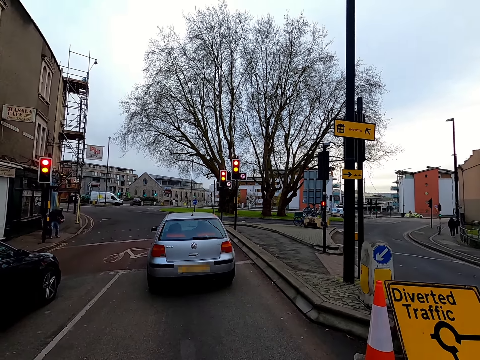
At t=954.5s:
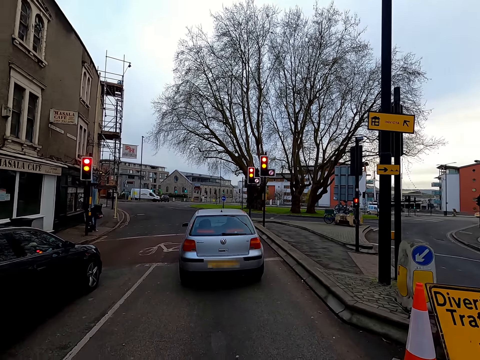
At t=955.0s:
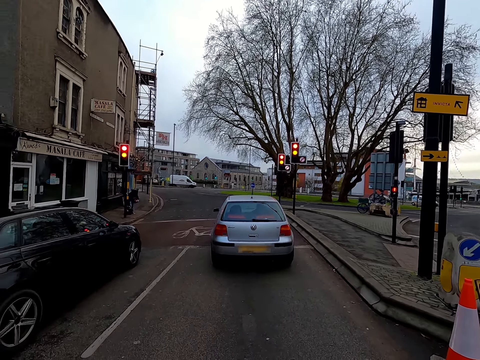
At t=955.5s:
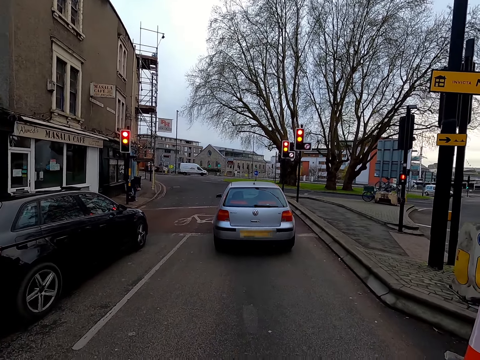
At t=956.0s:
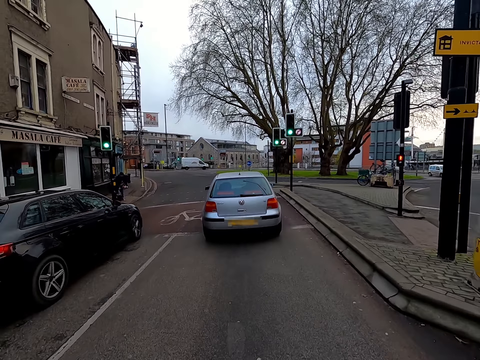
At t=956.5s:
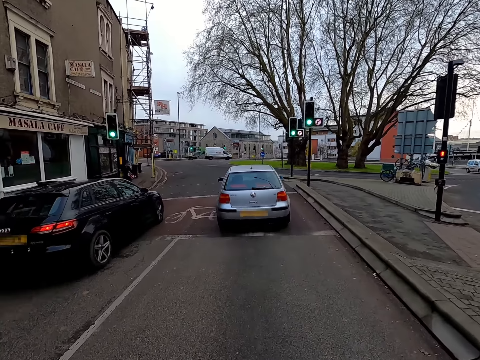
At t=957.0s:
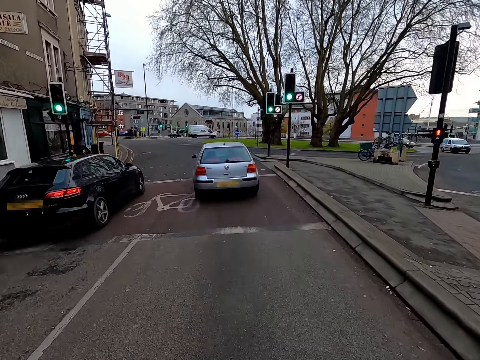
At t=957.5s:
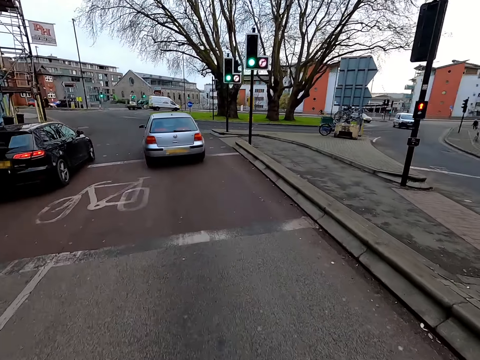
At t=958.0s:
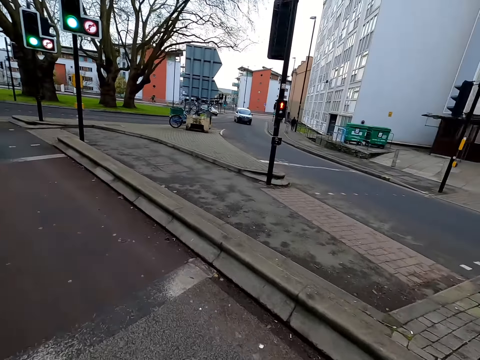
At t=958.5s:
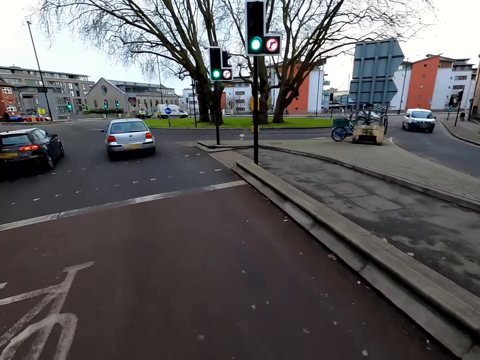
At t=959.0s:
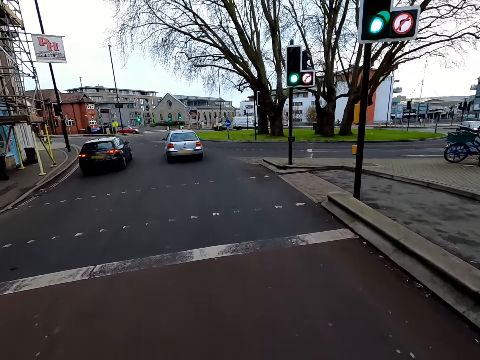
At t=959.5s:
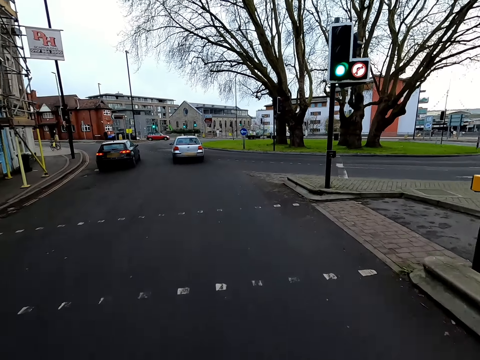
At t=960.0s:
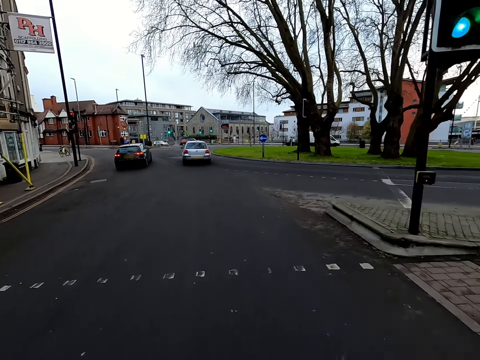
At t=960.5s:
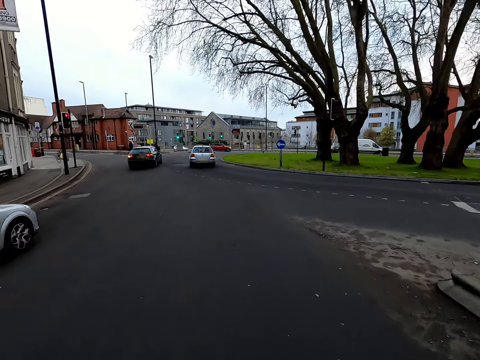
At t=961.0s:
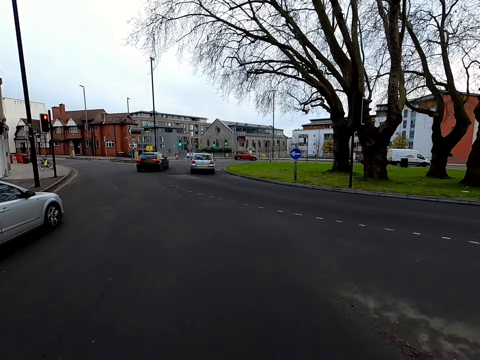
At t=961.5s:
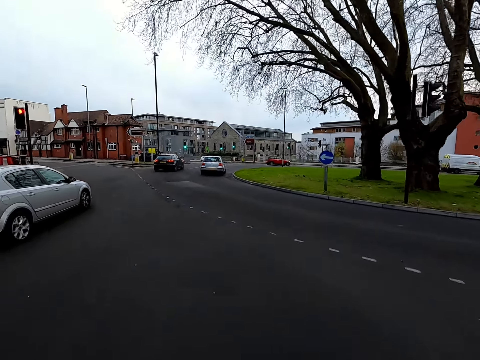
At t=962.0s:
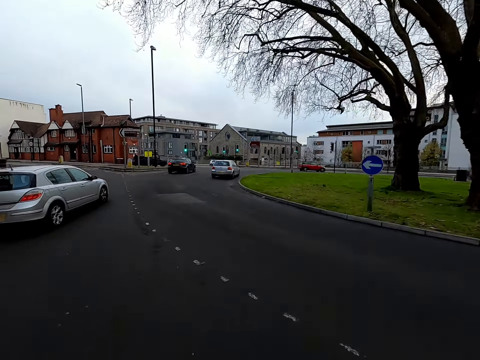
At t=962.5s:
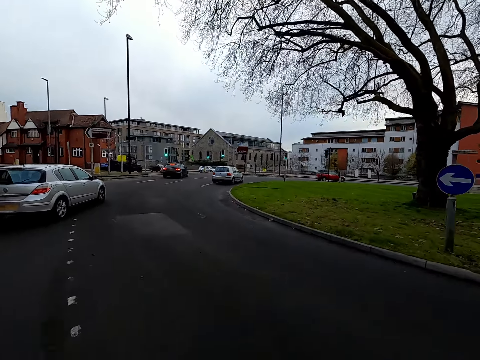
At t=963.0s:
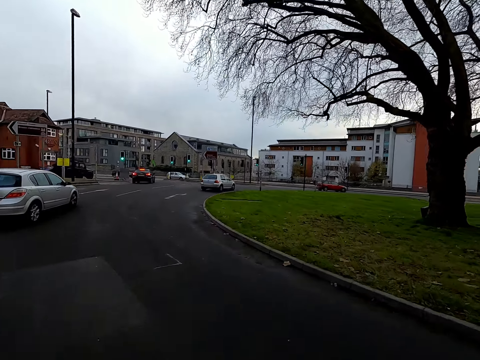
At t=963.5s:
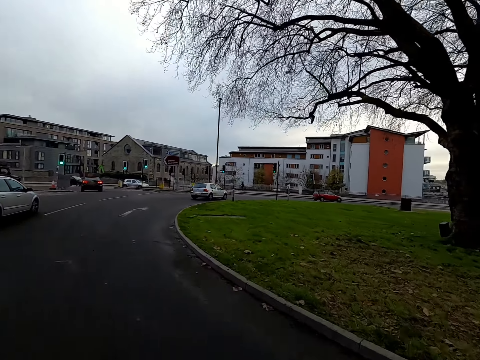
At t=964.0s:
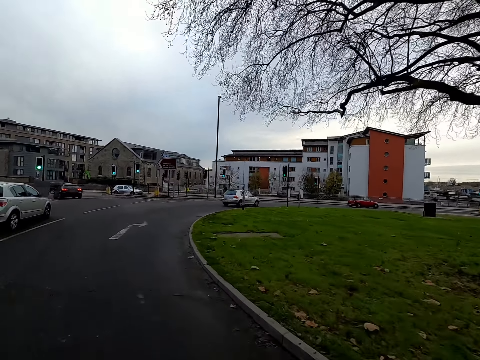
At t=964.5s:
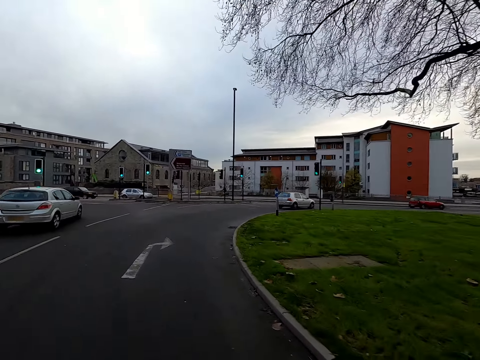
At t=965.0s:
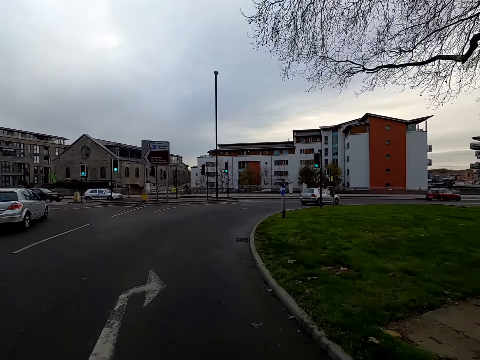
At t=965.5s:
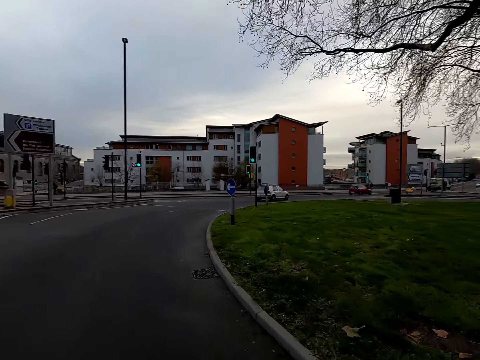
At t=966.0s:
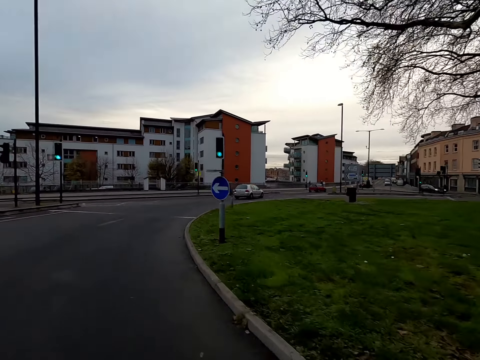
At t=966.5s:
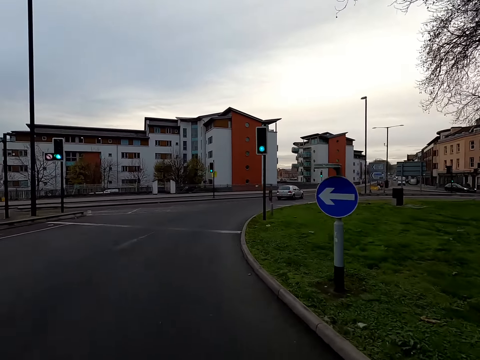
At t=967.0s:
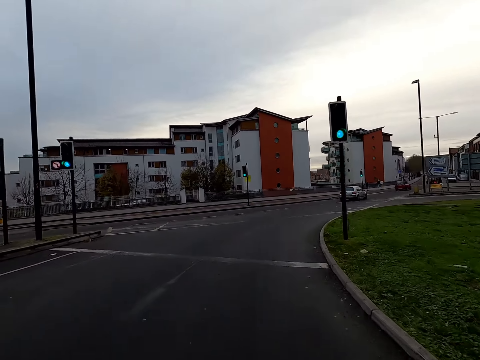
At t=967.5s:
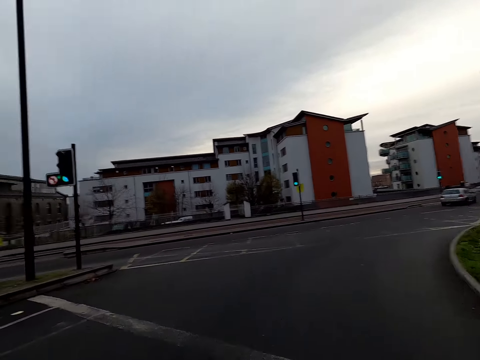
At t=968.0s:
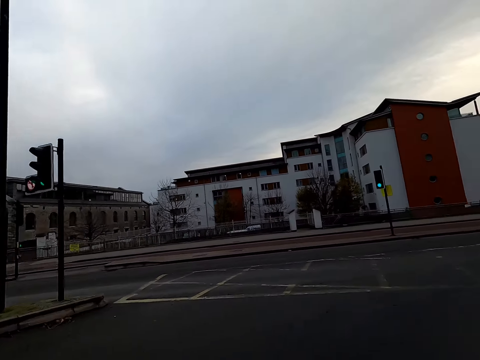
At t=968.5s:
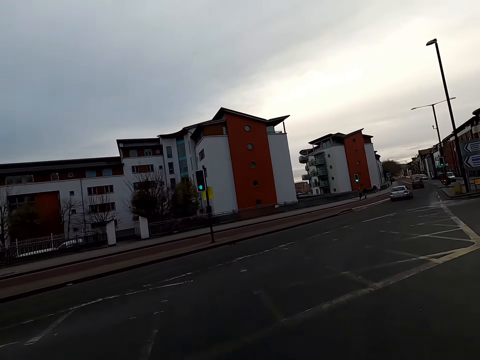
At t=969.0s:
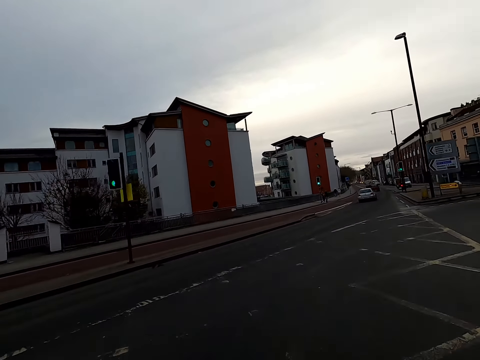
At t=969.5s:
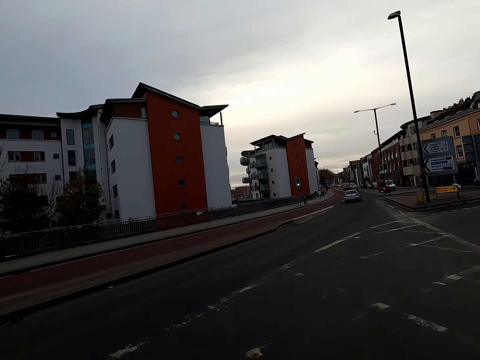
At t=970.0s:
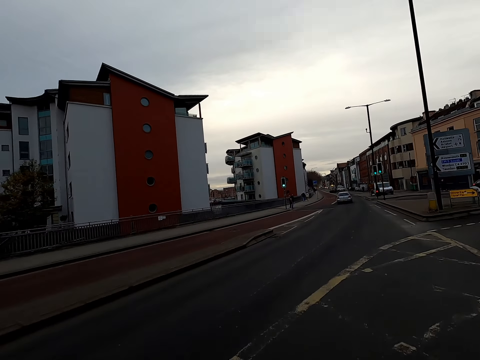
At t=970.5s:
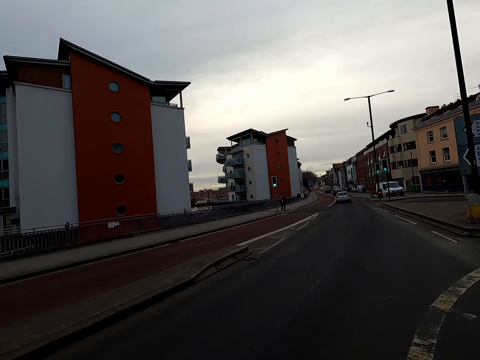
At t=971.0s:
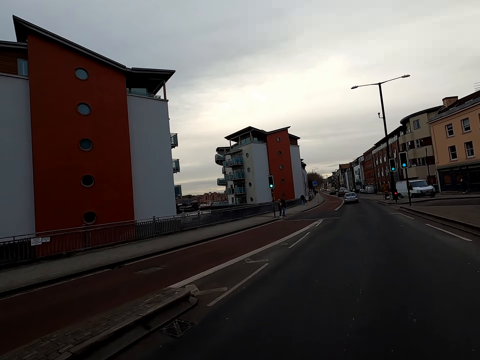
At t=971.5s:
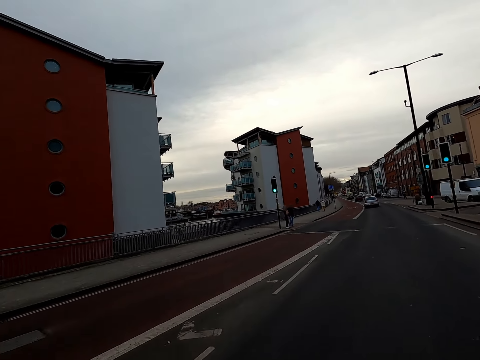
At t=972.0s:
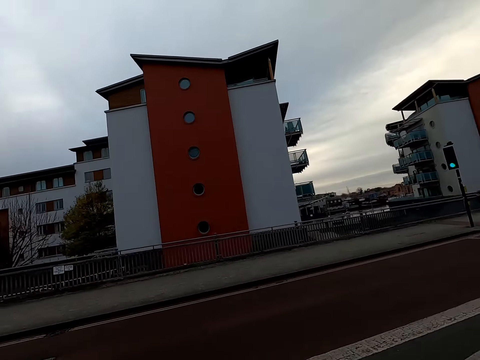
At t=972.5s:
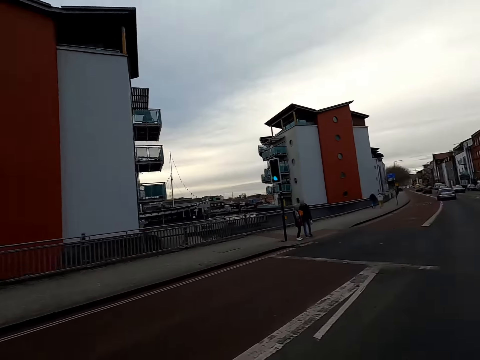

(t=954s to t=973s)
The camera wearer cycles. They make a right turn. They look around.

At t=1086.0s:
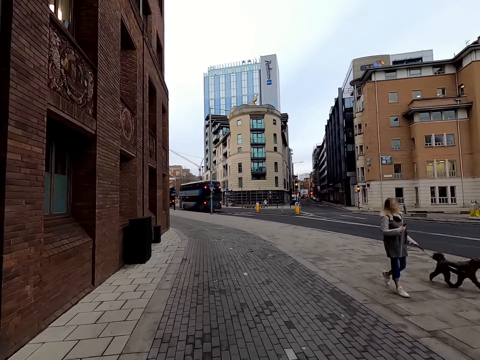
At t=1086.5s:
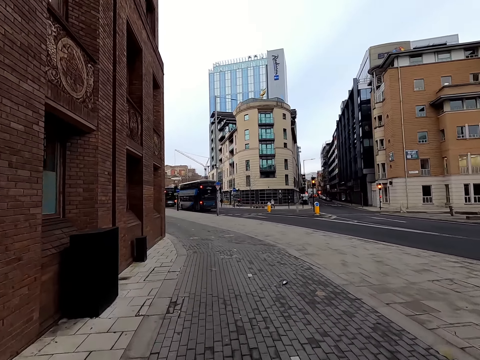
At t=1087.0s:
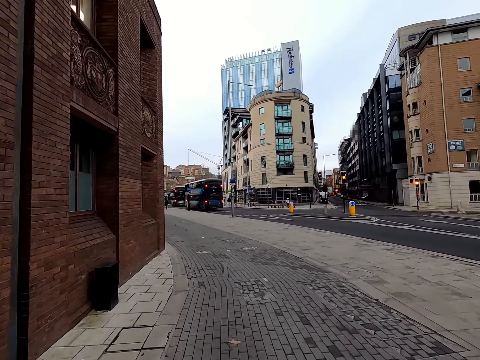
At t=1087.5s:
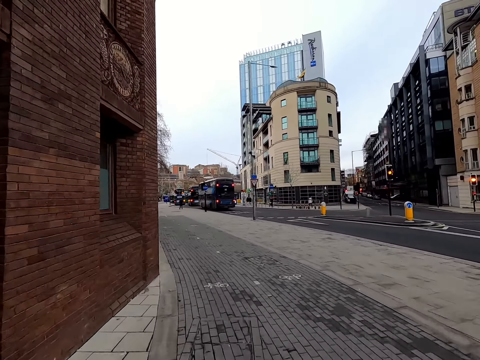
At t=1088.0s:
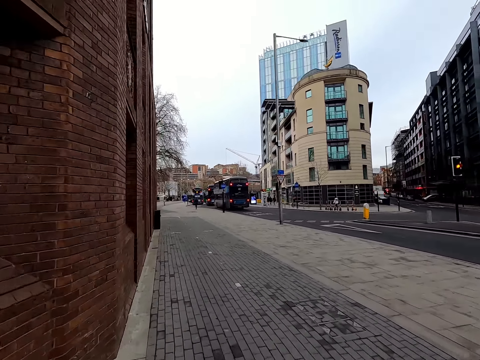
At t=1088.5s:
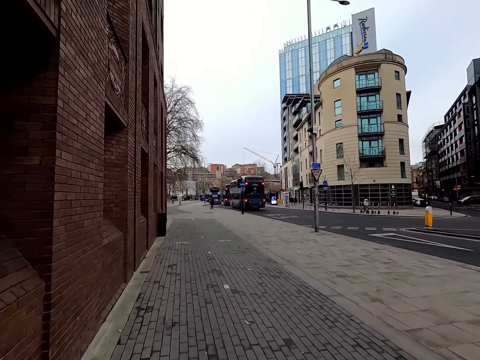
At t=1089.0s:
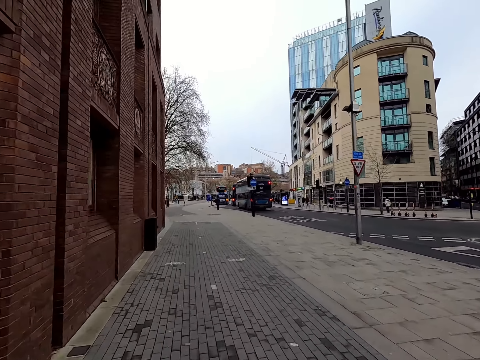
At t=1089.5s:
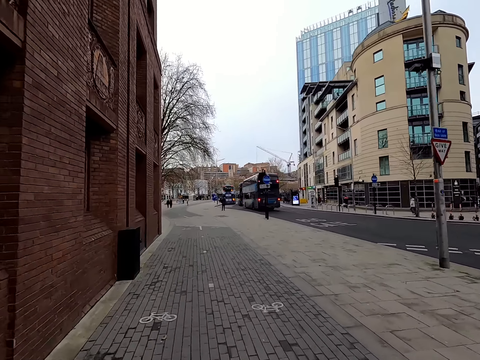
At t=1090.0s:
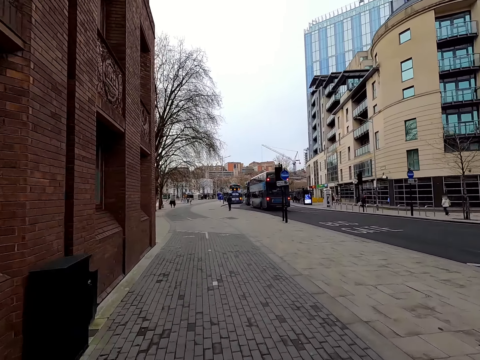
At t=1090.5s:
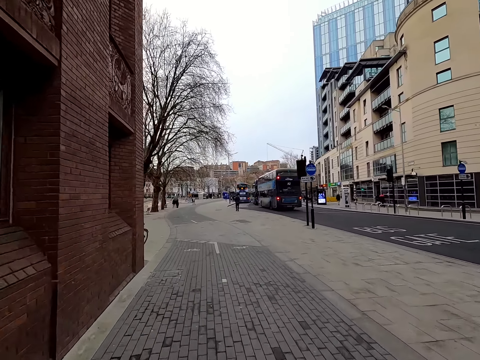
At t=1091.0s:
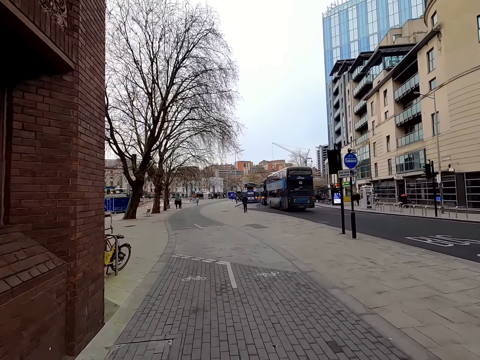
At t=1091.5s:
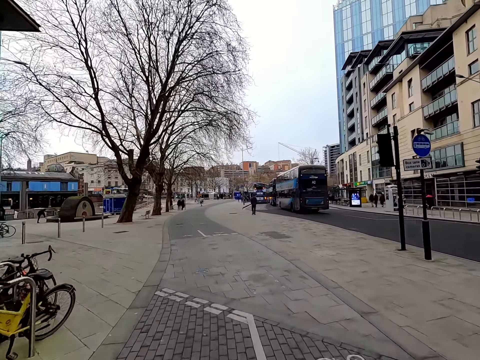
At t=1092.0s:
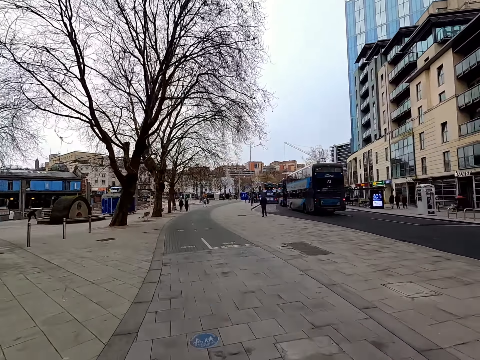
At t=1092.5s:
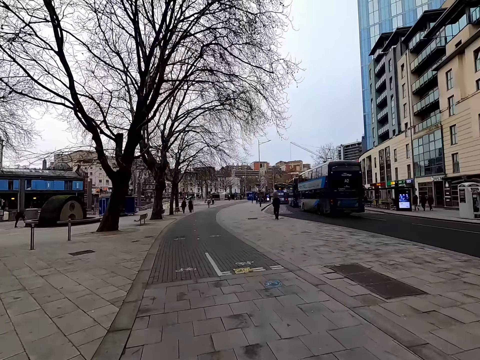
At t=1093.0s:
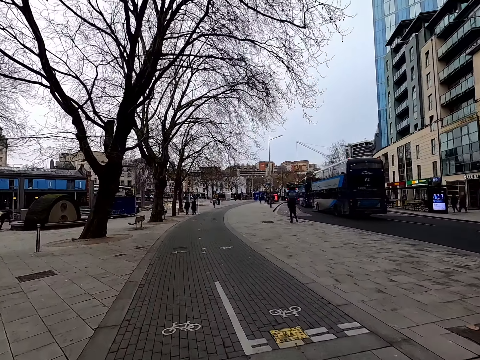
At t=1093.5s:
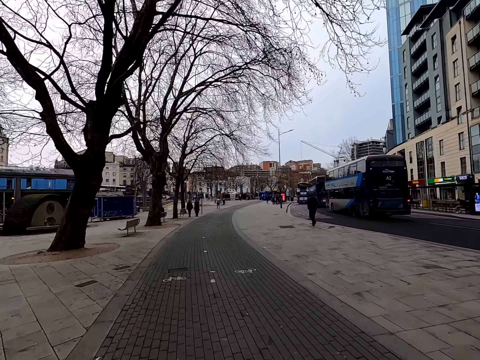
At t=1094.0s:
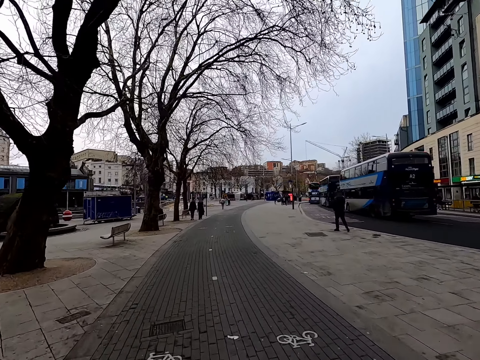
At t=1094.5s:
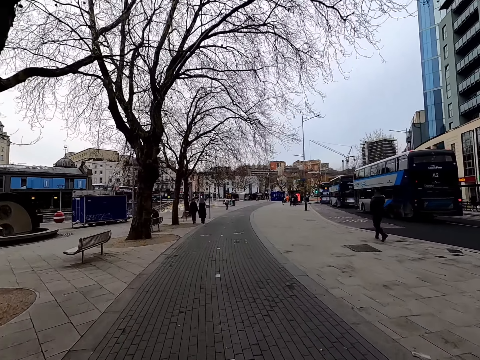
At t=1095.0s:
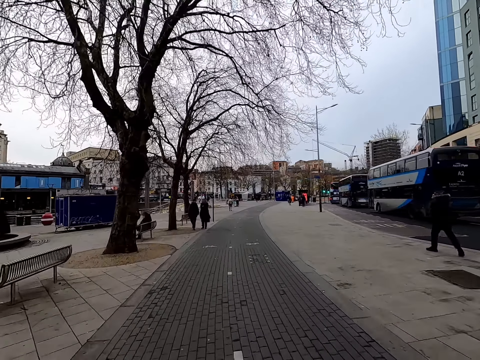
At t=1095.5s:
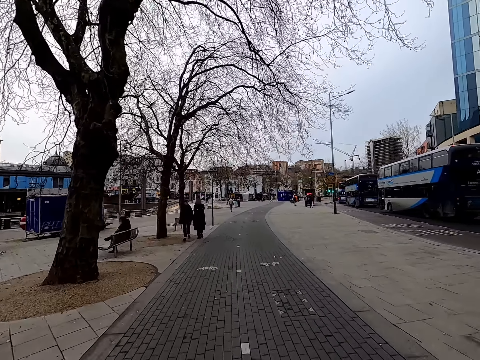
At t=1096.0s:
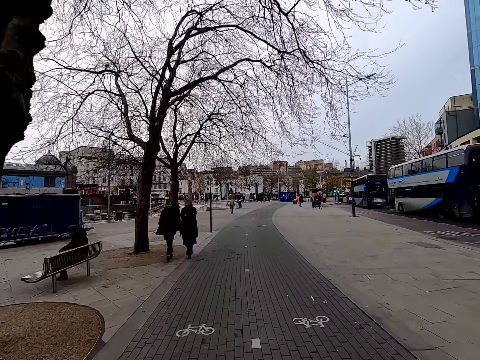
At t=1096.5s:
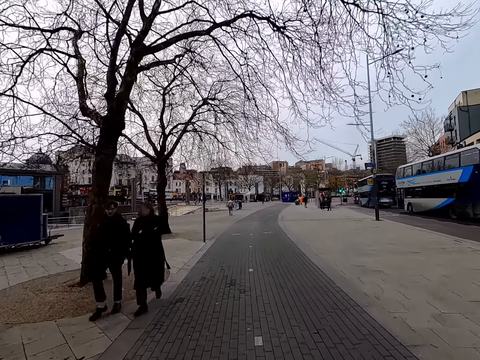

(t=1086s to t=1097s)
The camera wearer takes a left curve. They ride the bicycle on the road past a group of people.
